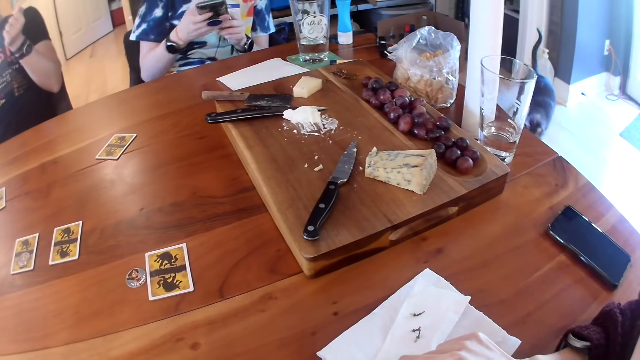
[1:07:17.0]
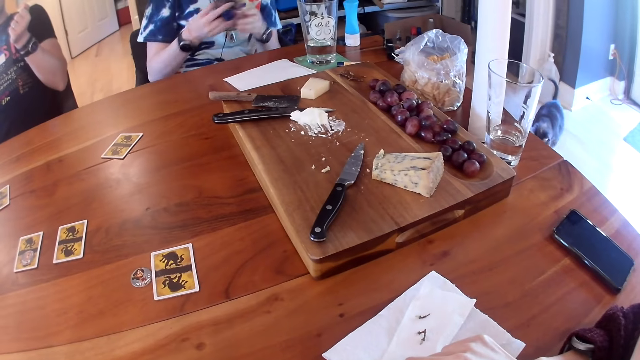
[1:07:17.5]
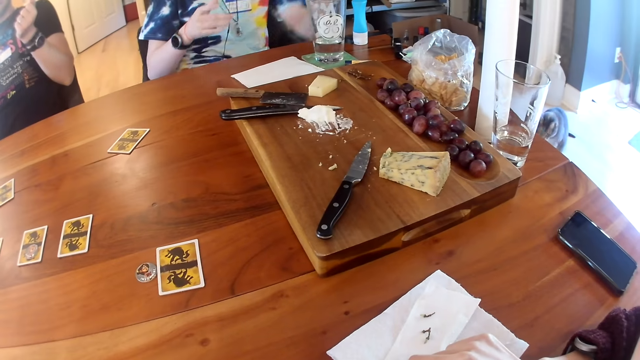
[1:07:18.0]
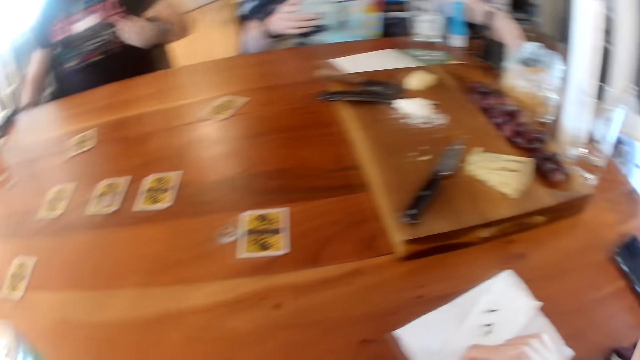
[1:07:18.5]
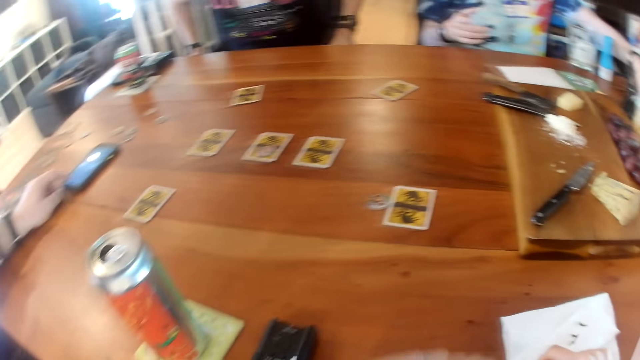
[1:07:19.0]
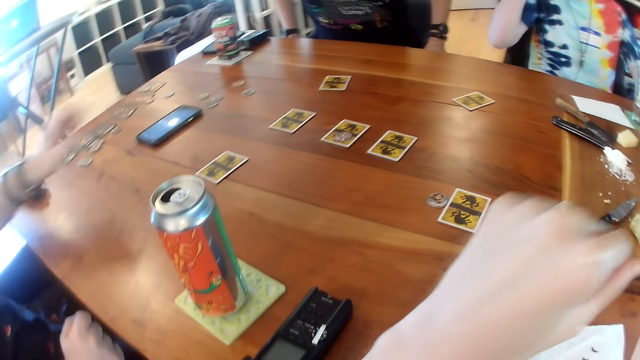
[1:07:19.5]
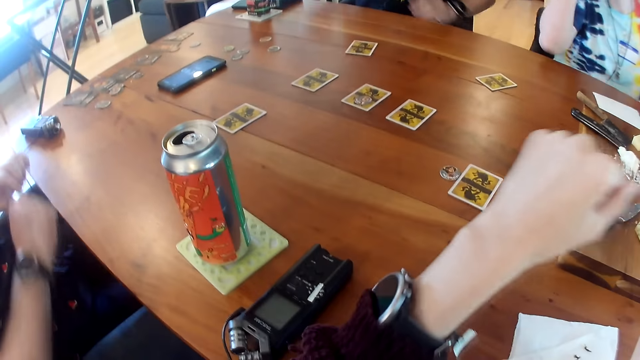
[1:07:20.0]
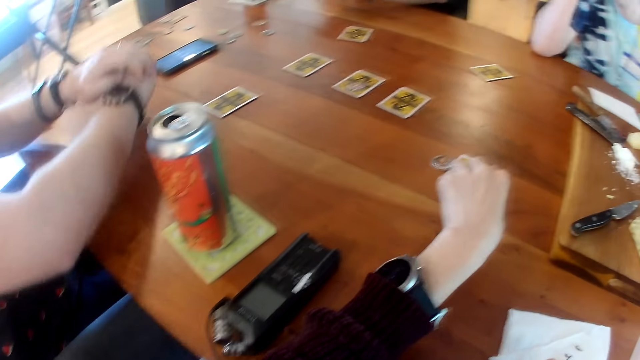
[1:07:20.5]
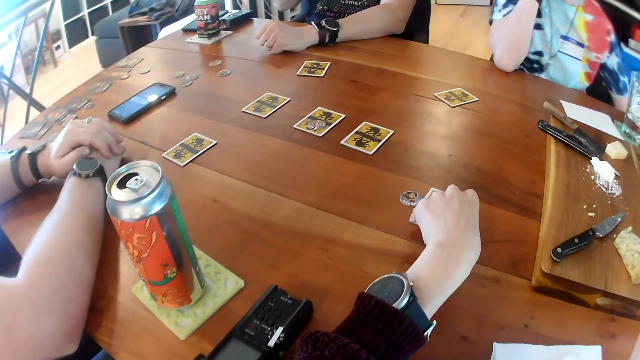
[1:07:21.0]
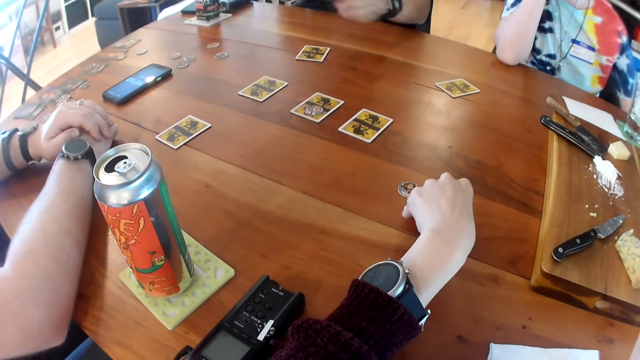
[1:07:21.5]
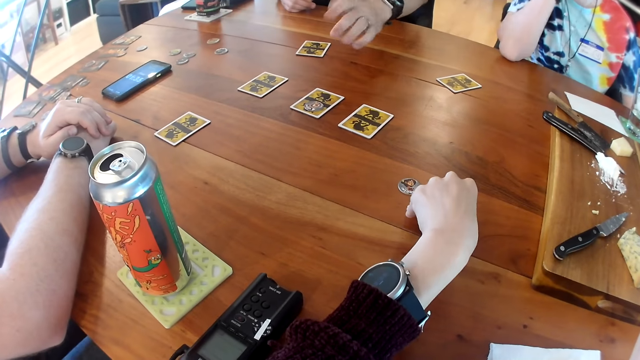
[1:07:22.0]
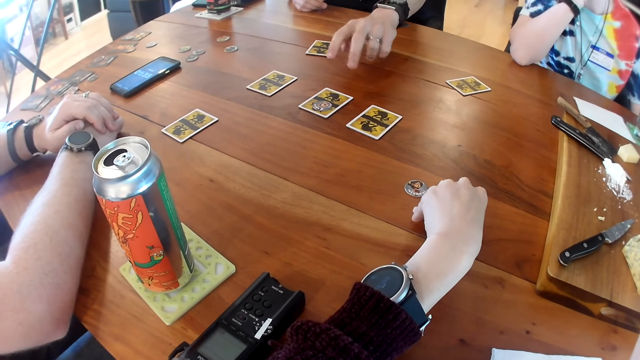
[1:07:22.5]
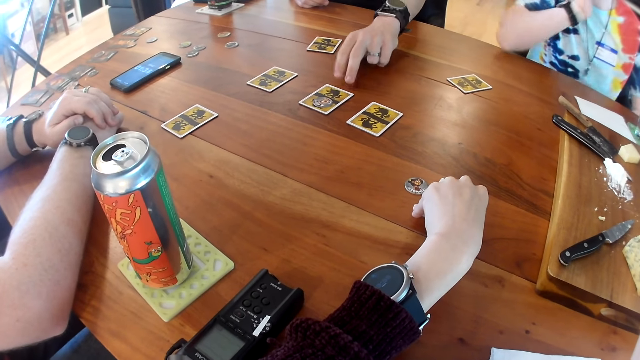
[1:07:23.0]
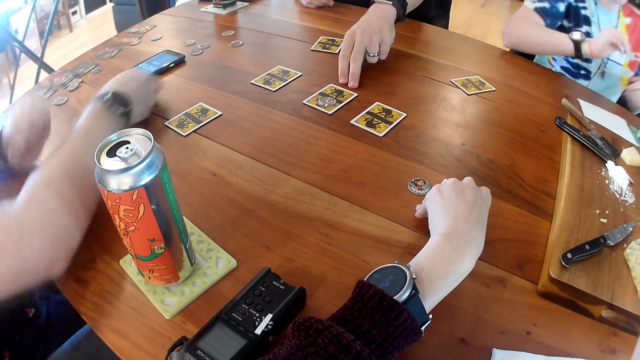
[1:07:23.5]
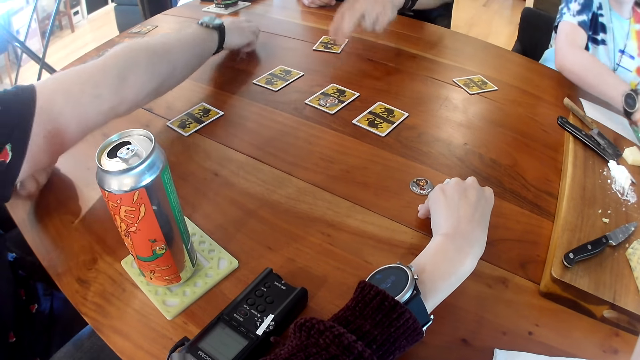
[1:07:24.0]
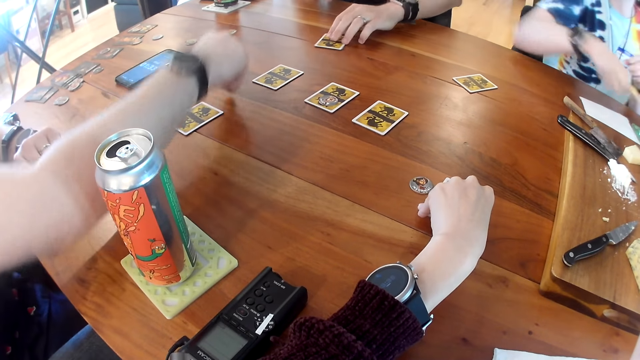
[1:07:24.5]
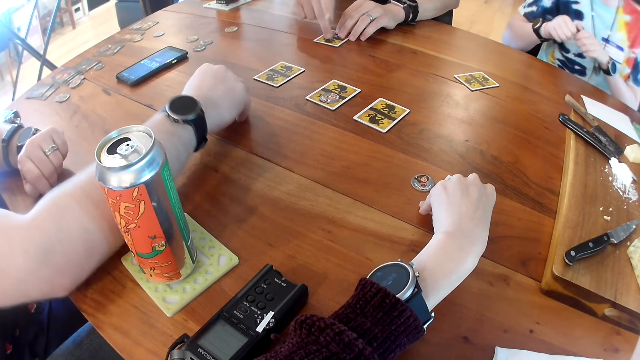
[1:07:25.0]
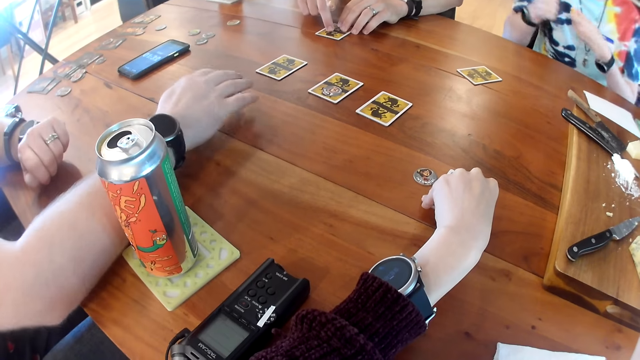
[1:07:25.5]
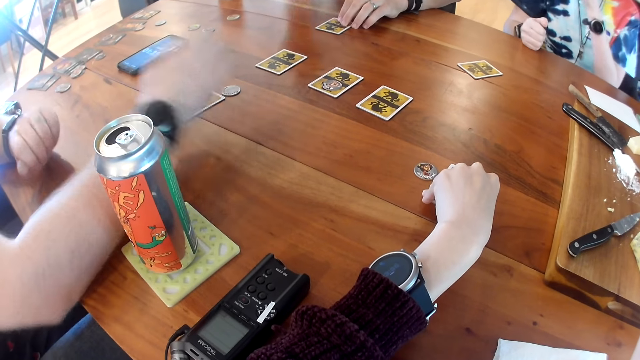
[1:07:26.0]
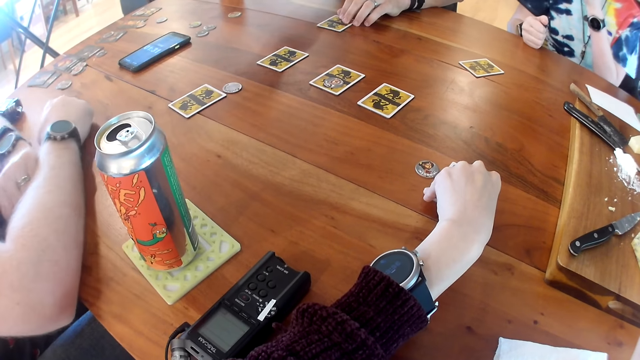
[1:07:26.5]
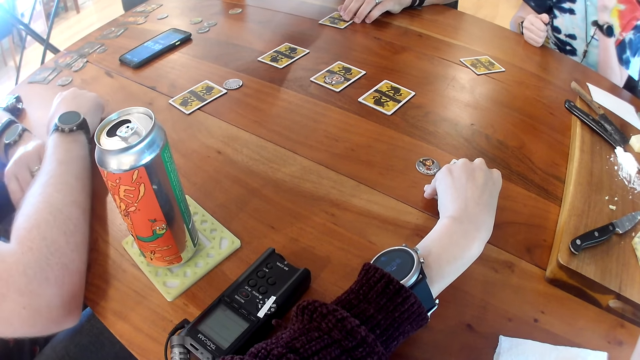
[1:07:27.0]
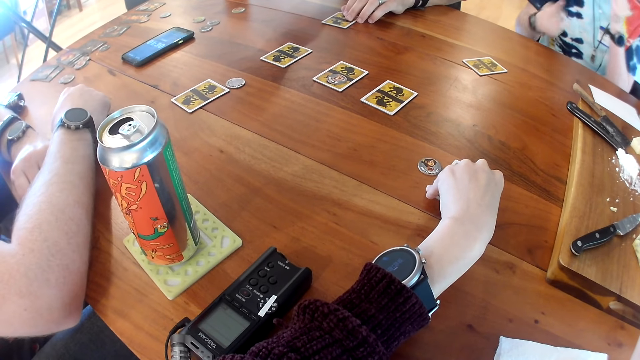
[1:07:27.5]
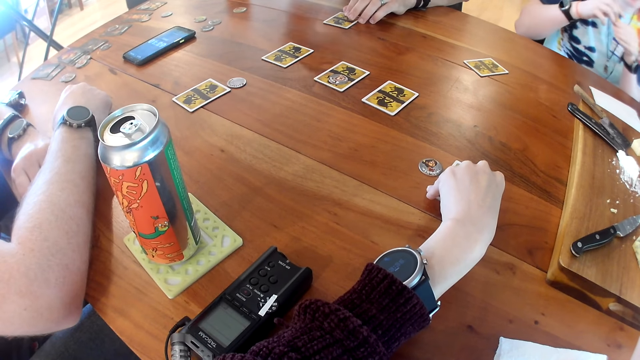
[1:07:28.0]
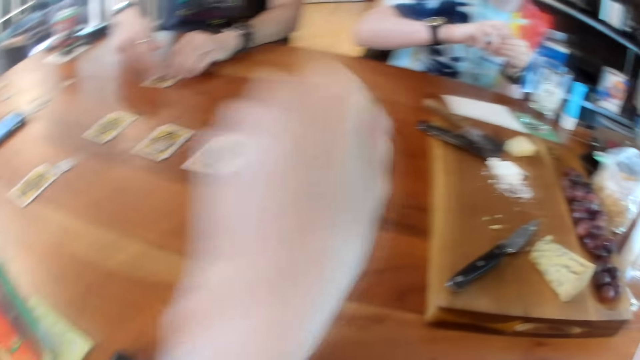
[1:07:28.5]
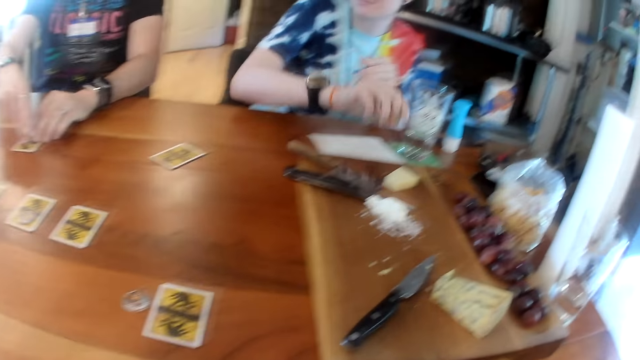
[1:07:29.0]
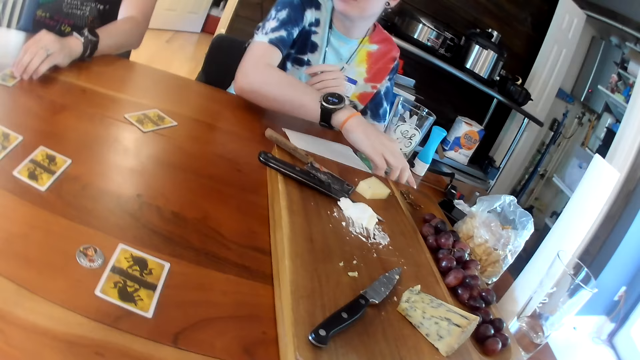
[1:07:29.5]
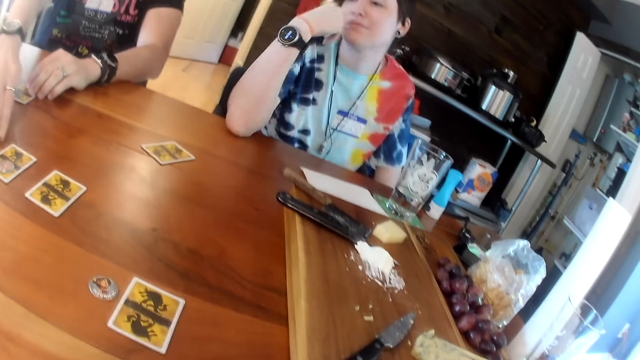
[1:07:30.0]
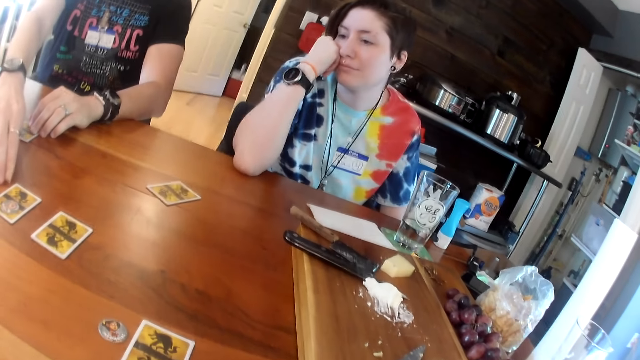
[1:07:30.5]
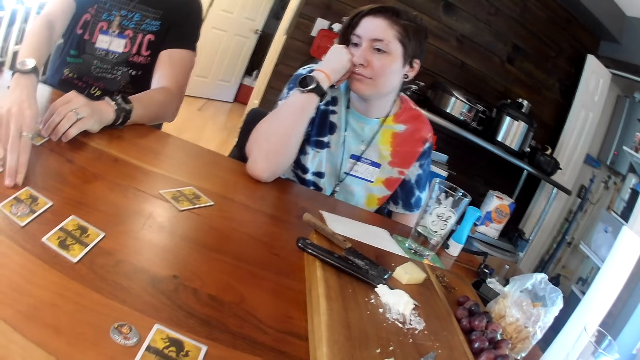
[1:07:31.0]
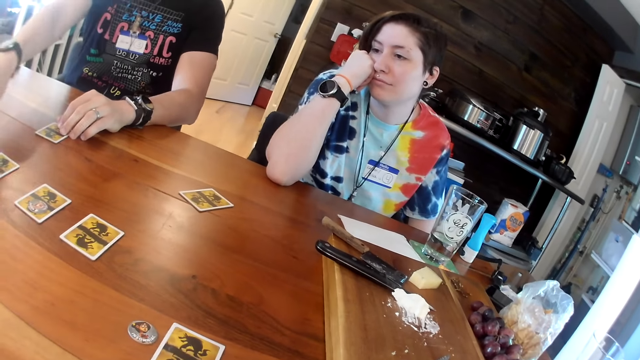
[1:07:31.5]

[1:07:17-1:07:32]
The camera wearer looks around the house. A woman drops the phone on the table with her right hand. A man operates the phone on the table with his left hand. The camera wearer looks at the watch. Another man interacts with the first man. The camera wearer places her left hand on a card on the table. She picks up the card on the table. The other man places his left hand on the table. A third man converses with the camera wearer. The first man picks up a token from the table with his right hand and places the token on a card on the table with his right hand. The woman breaks a fruit with her two hands. The third man converses with the camera wearer. The woman passes a nut from her left hand to her right hand. The camera wearer looks at the cards on the table. The woman drops the nut on the table with her right hand. The camera wearer looks at the woman.

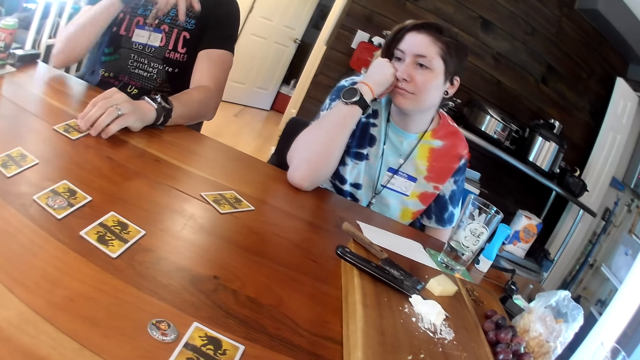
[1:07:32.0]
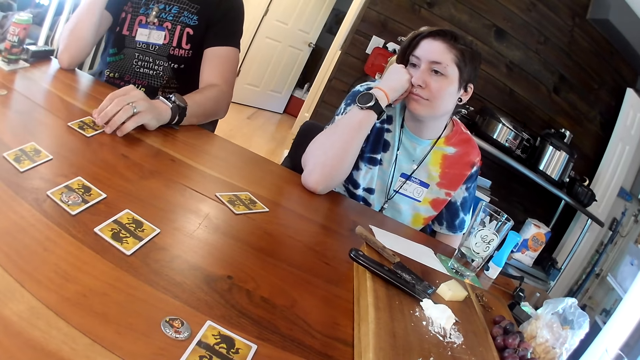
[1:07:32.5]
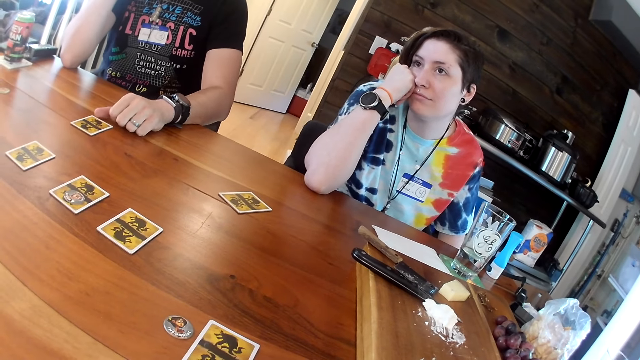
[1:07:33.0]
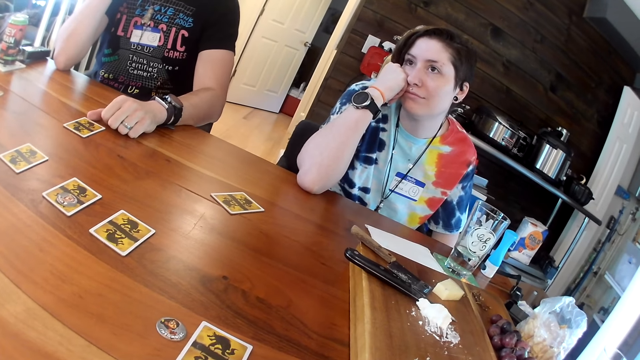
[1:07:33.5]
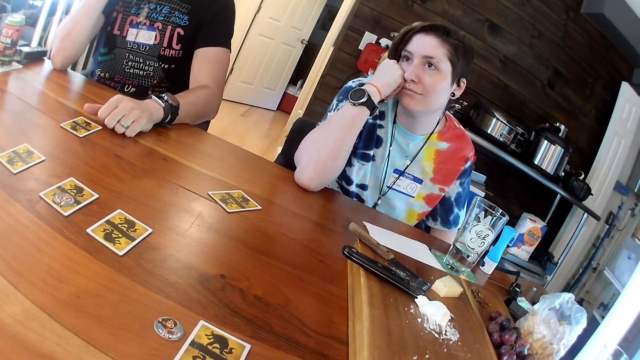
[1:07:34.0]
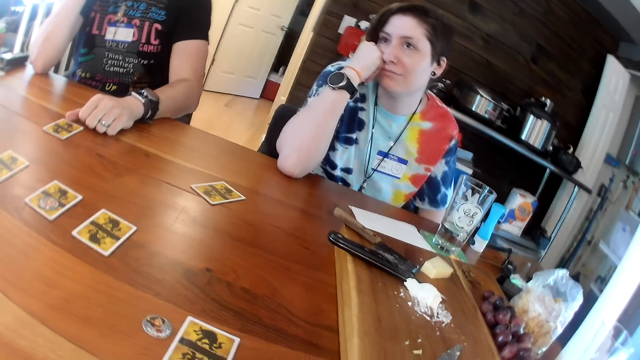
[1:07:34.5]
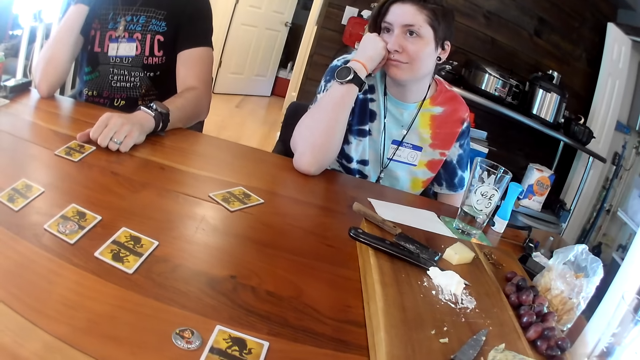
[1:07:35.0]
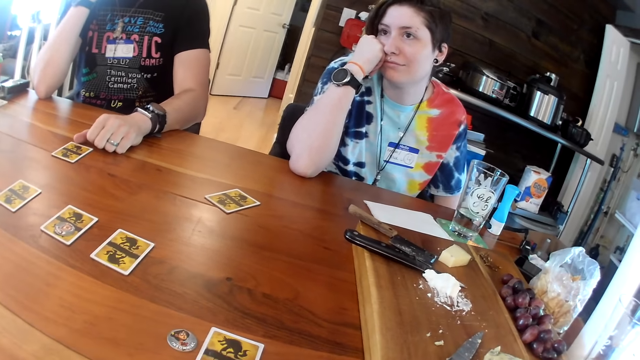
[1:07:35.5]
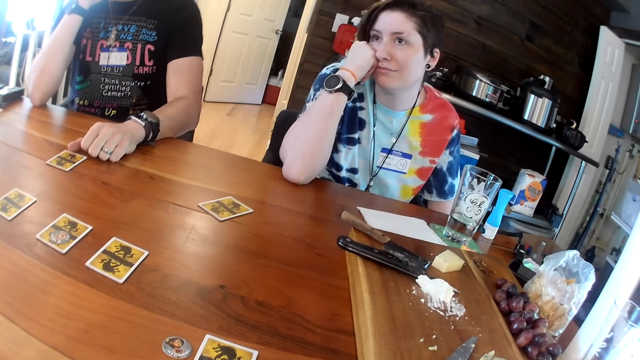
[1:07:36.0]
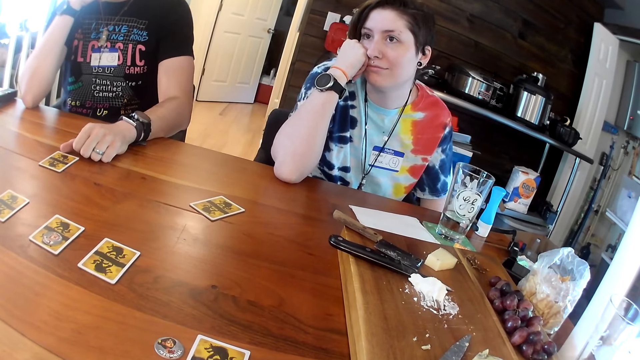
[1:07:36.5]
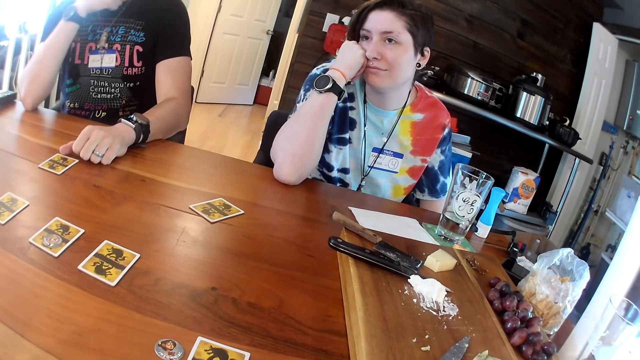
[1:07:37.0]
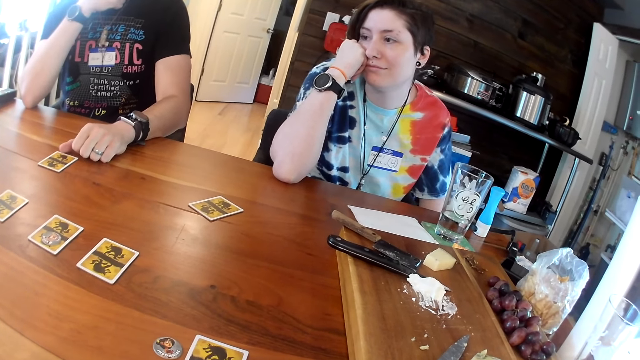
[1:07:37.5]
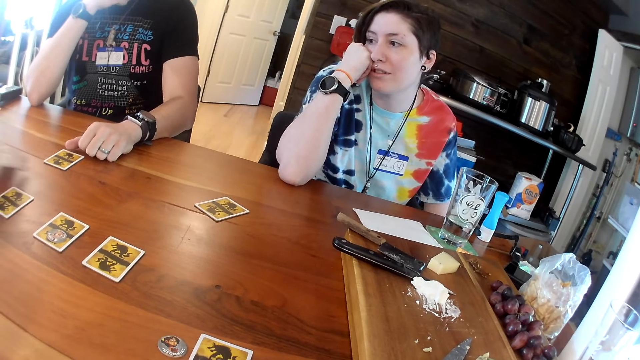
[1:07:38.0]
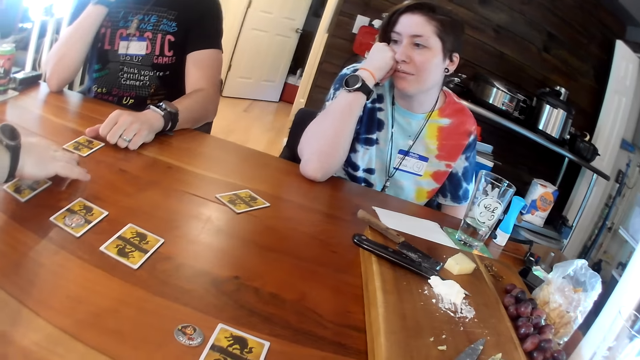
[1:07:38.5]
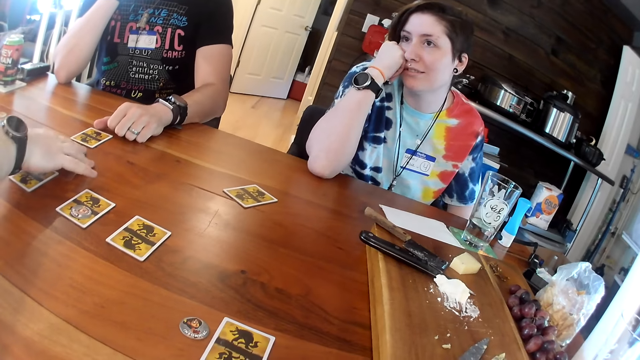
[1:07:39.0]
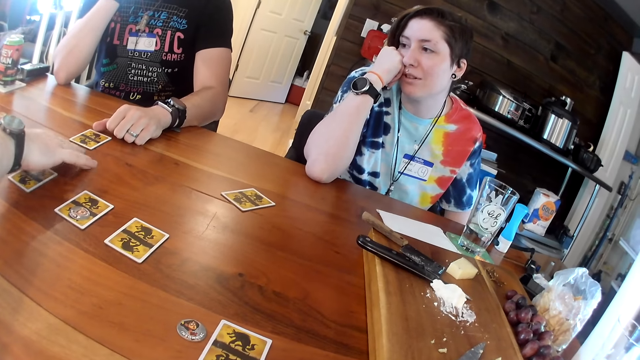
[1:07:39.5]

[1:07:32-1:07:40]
A man converses with another man. The first man drops a token on the table with his right hand.
